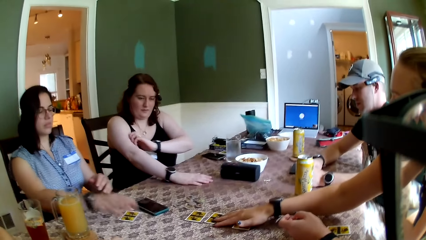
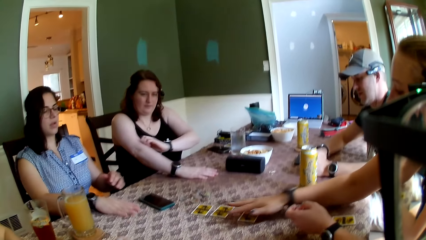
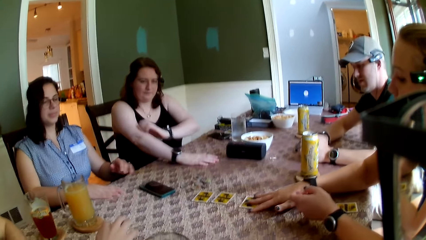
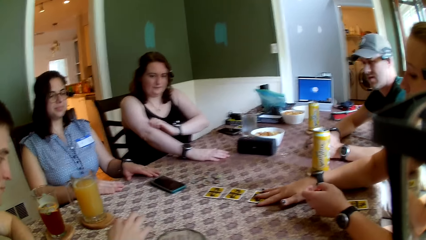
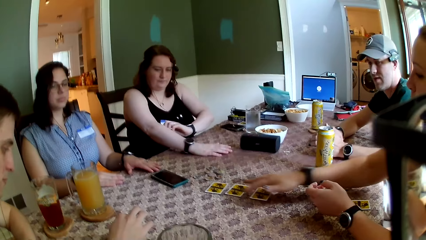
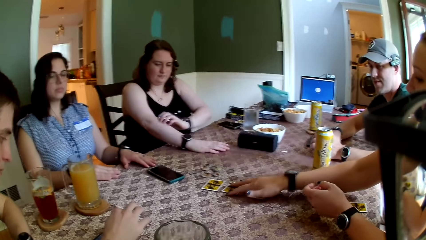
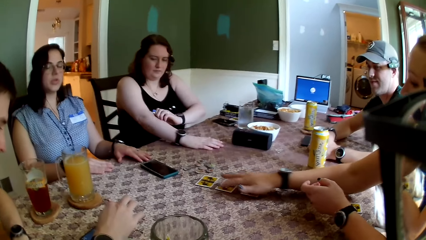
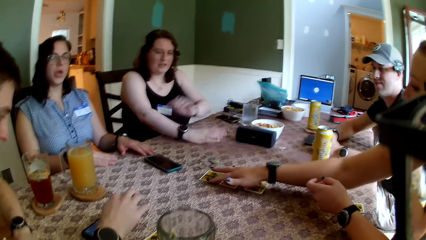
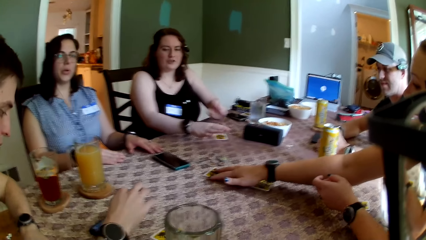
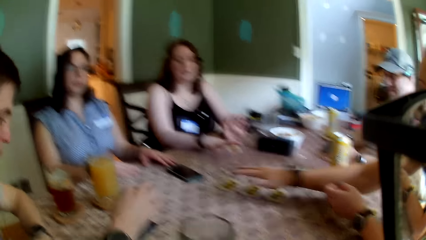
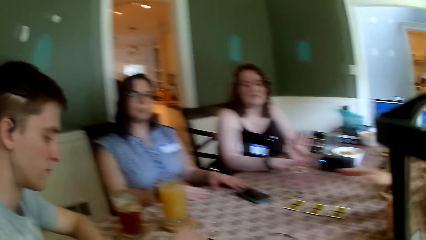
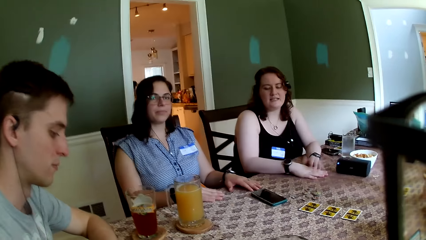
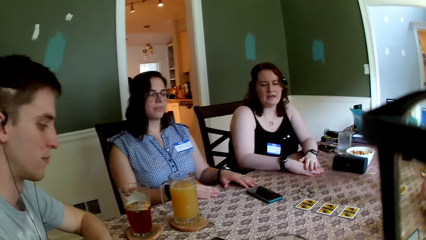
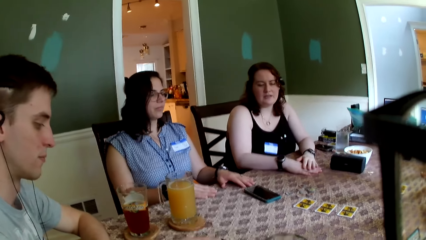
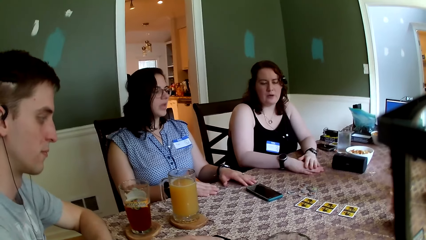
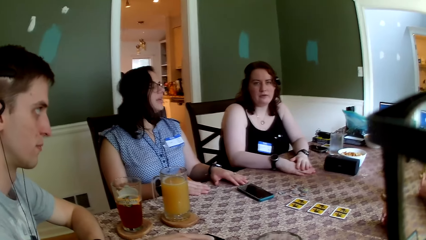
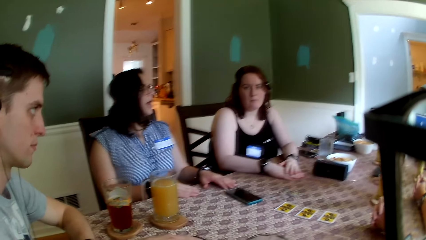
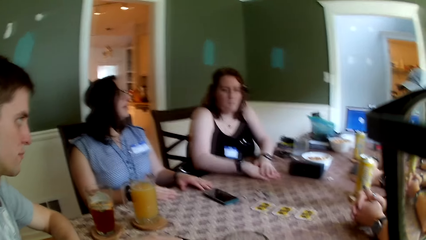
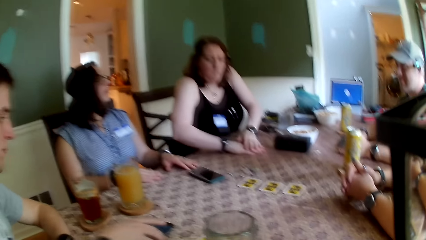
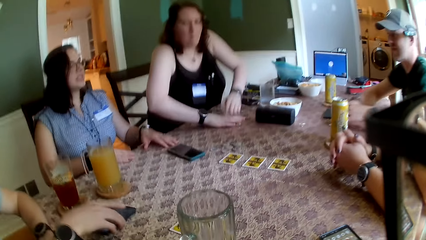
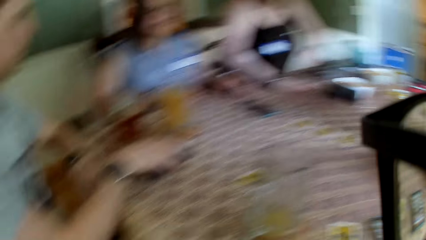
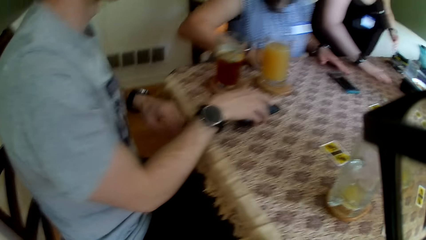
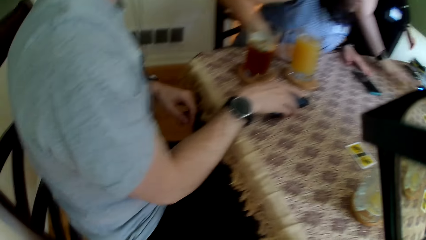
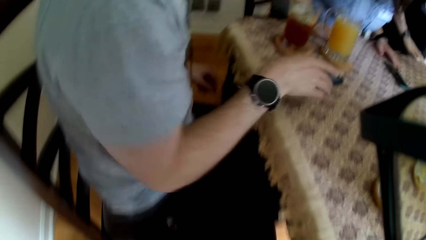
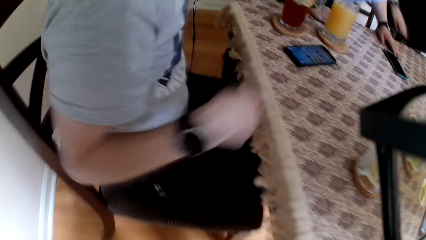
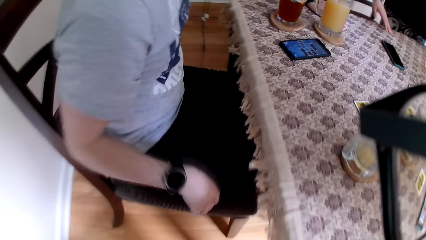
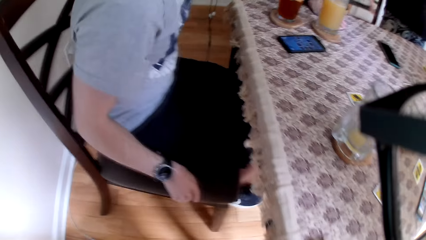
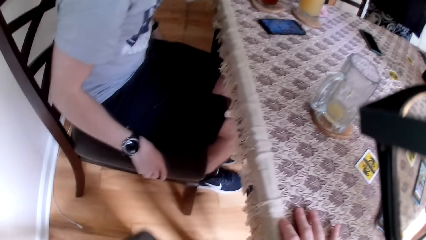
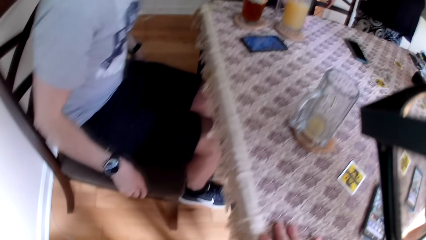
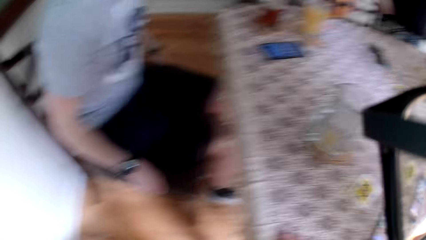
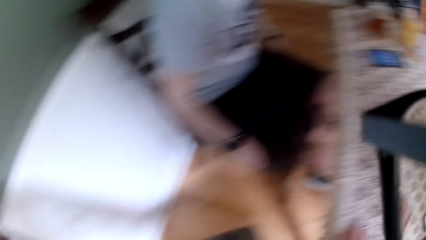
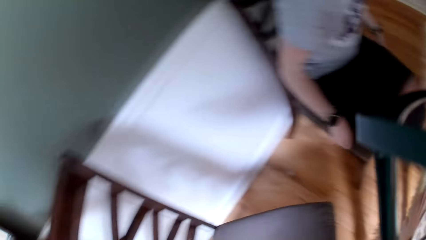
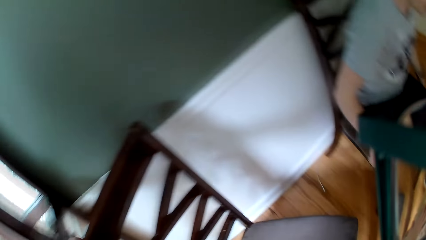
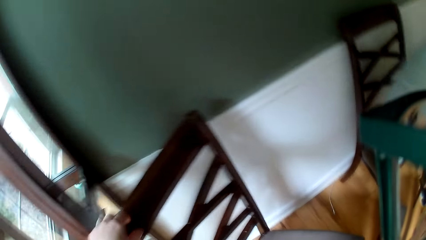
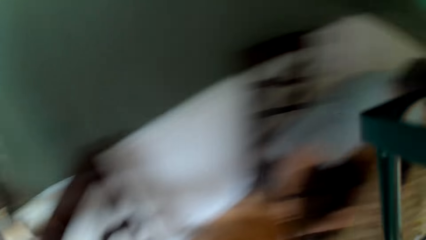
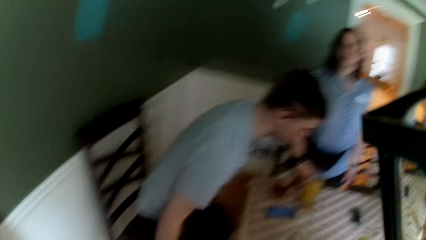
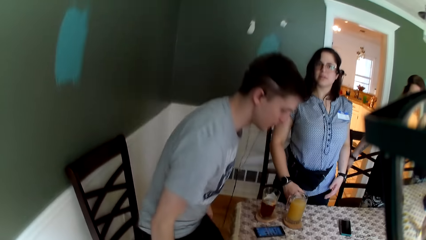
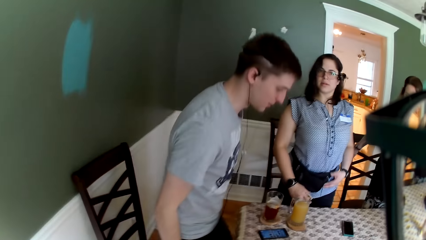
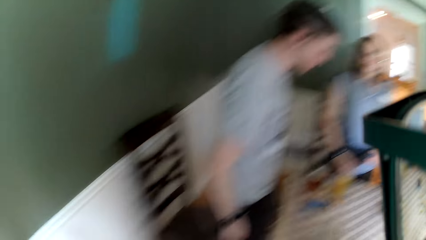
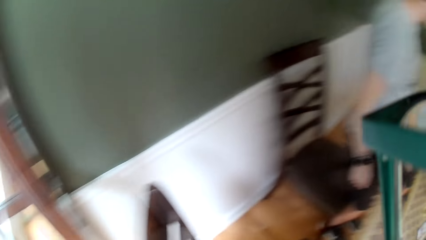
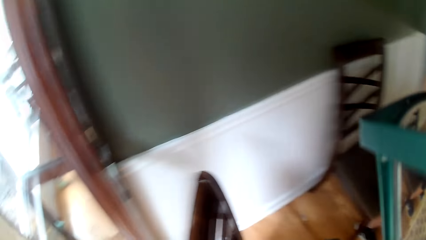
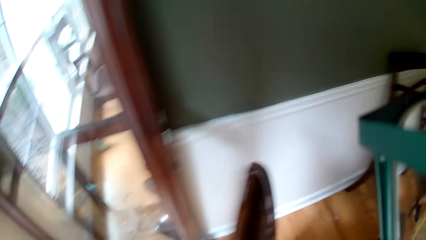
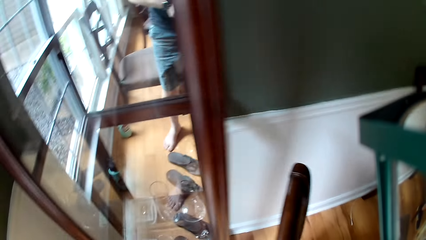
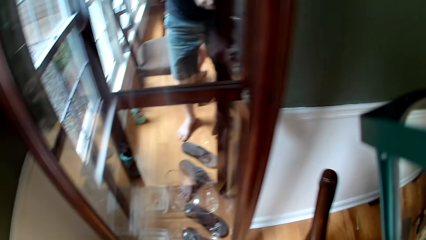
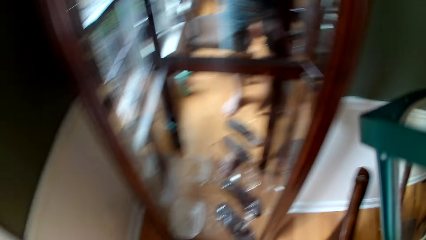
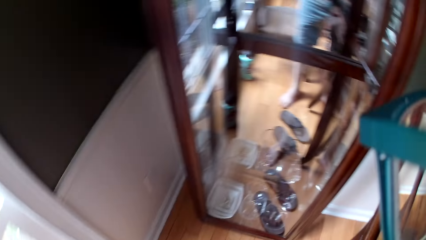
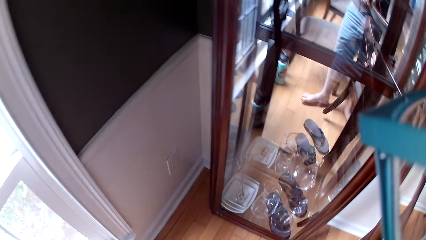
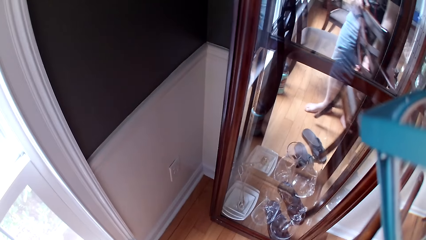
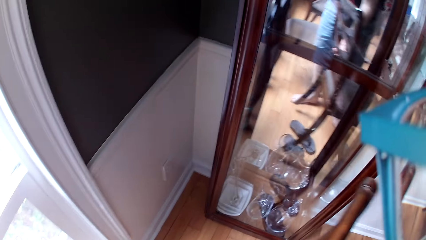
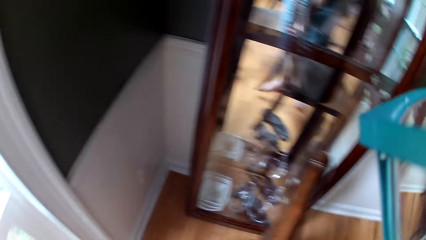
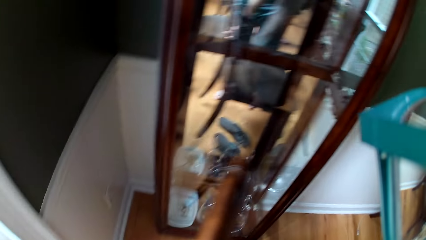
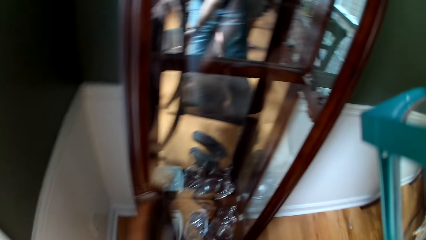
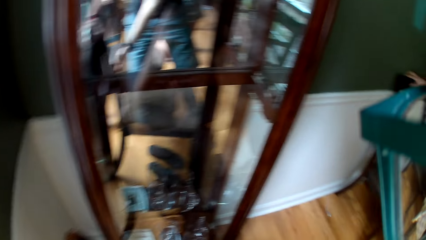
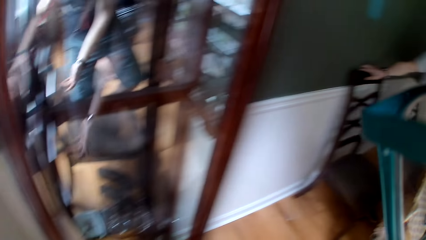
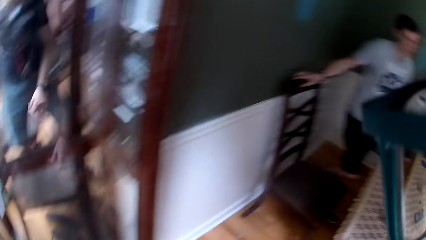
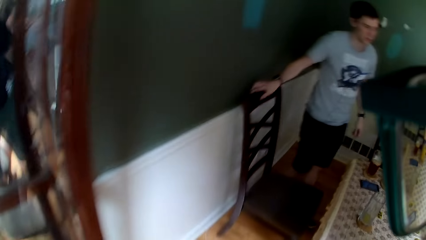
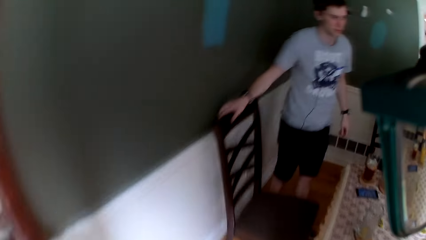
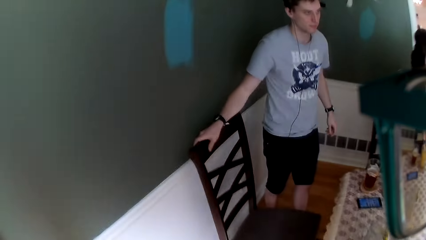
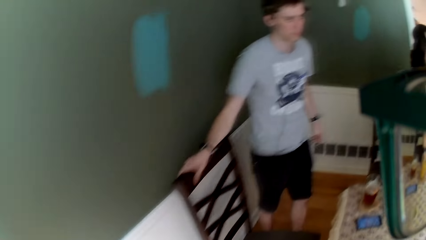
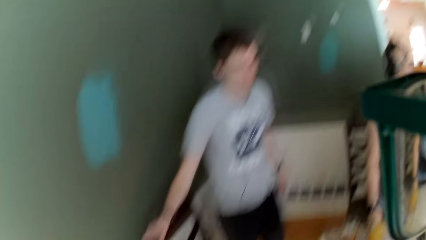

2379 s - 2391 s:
A woman adjusts a card on the table with her right hand. A man scrubs the hand and stands up. Another man removes his right hand from the table and adjusts a chair with both hands. The camera wearer looks around the room.

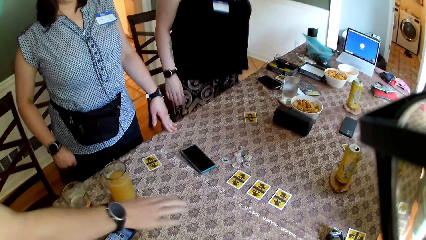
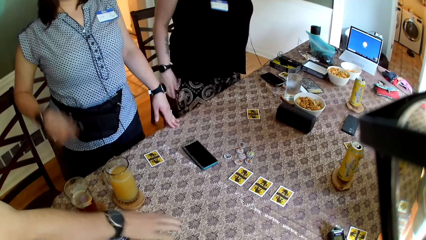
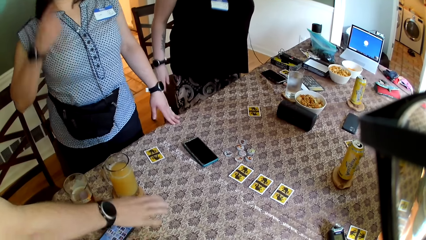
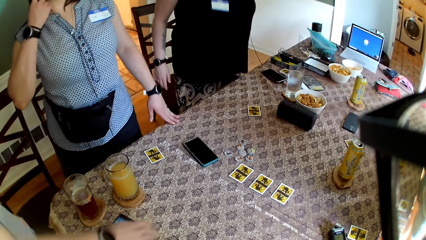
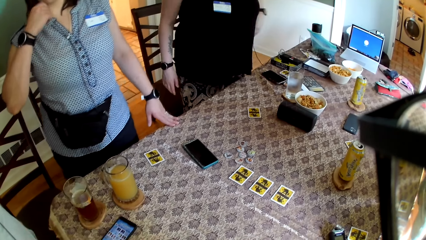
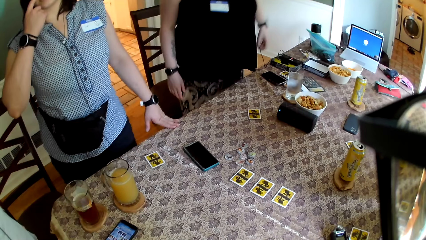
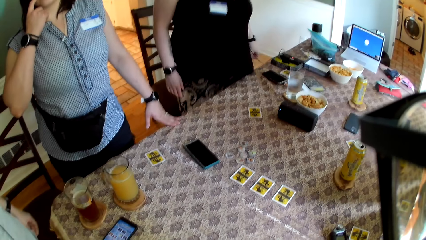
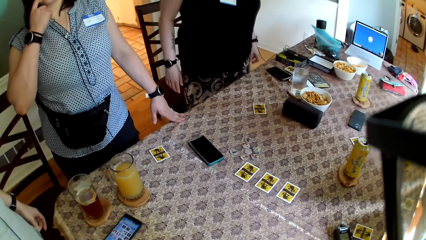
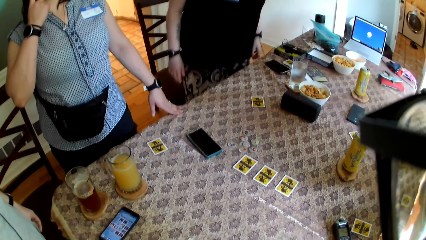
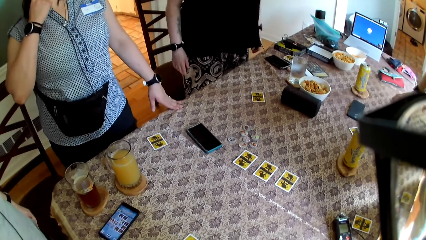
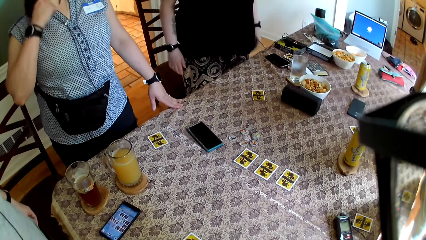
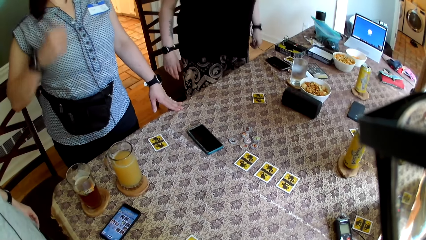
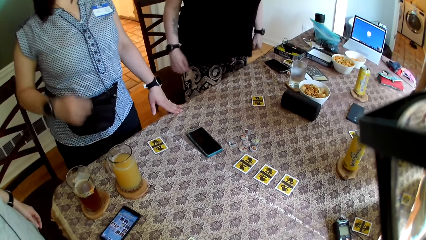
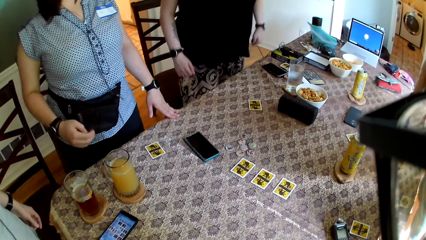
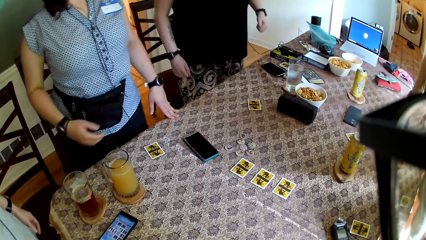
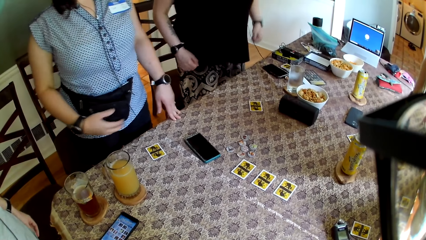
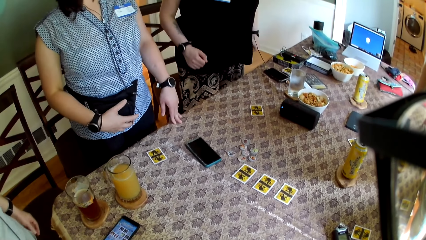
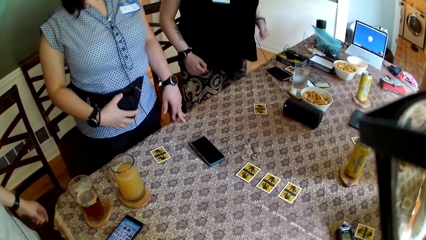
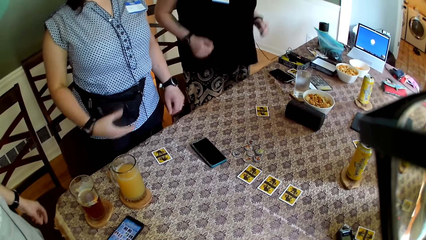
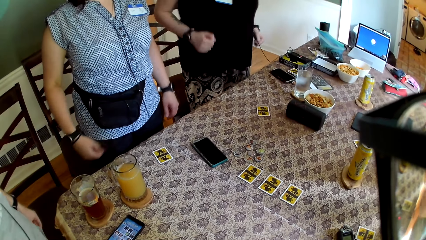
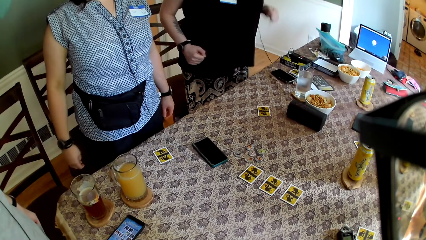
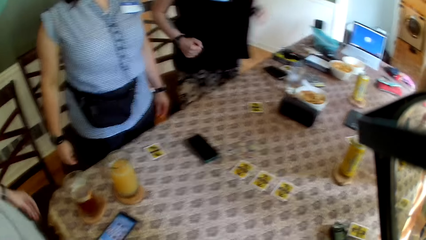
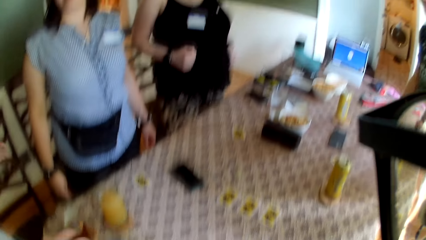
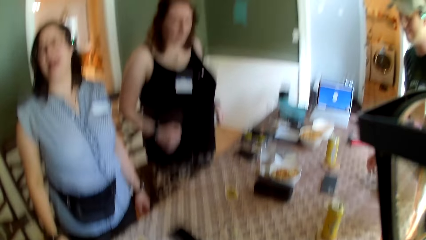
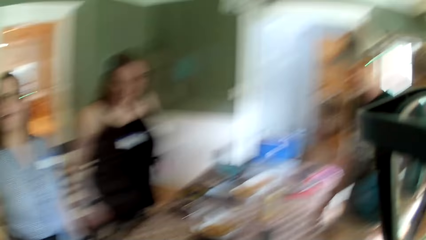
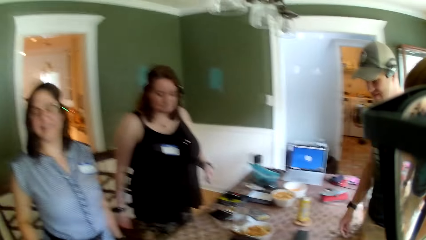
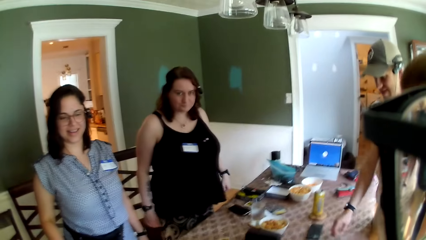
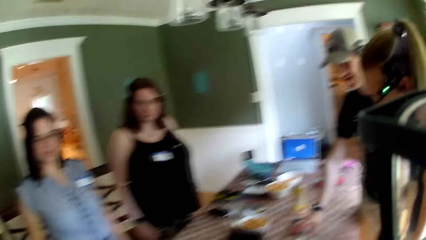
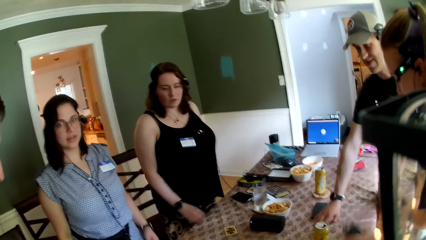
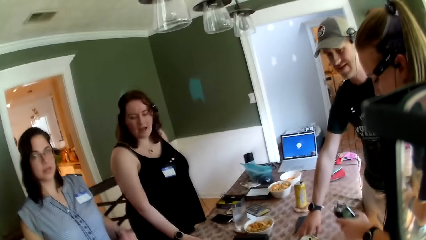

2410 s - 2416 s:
A man dances in the room. A woman removes her left hand from the table. Another woman picks up the dictaphone from the table with her left hand.
